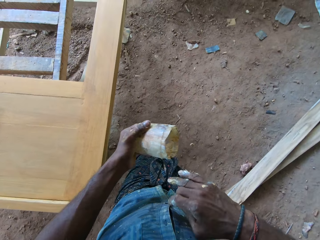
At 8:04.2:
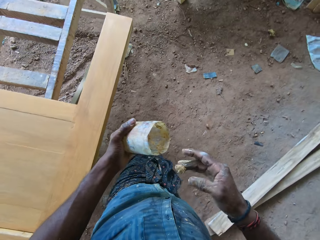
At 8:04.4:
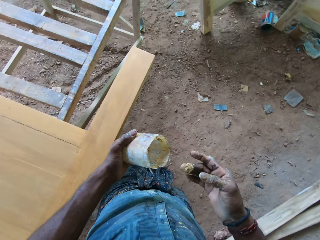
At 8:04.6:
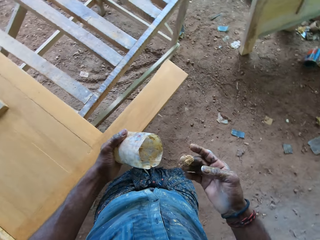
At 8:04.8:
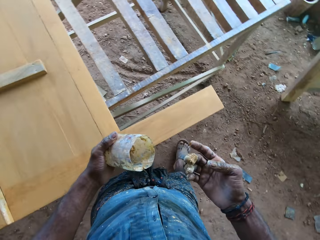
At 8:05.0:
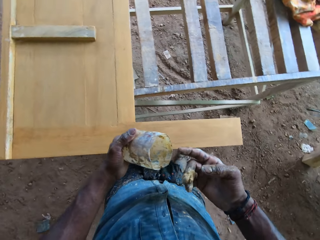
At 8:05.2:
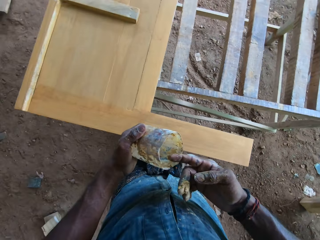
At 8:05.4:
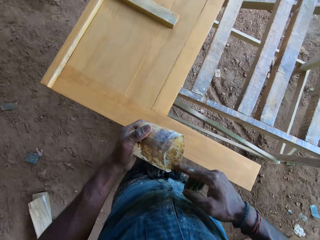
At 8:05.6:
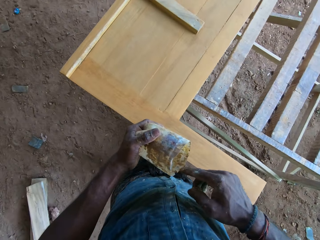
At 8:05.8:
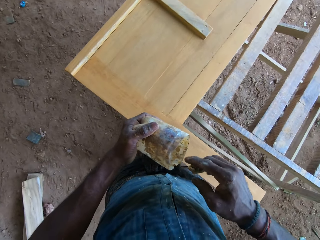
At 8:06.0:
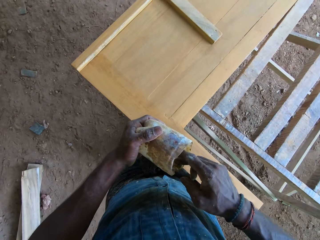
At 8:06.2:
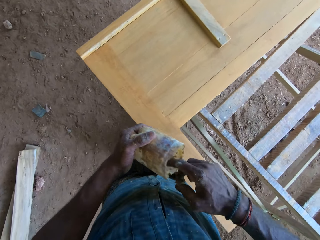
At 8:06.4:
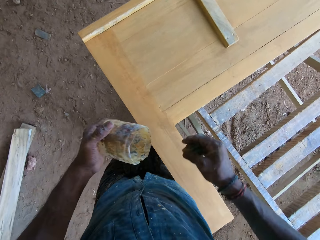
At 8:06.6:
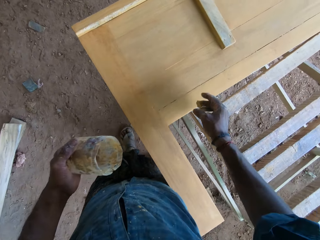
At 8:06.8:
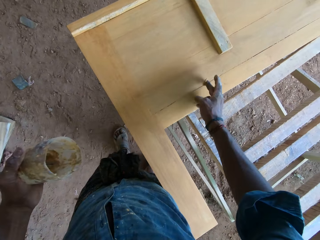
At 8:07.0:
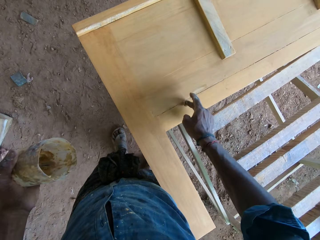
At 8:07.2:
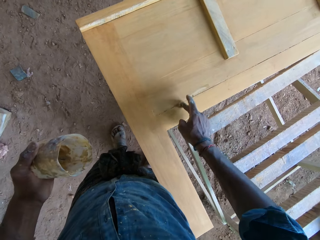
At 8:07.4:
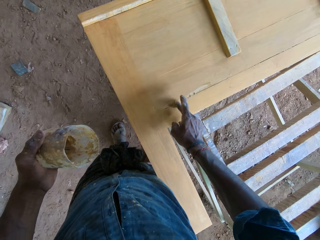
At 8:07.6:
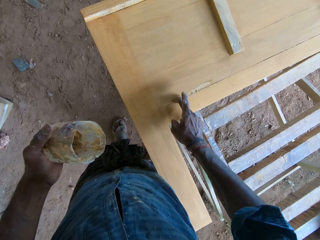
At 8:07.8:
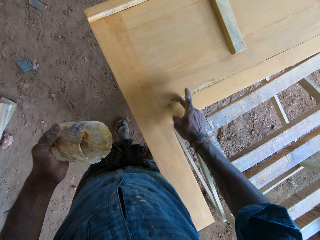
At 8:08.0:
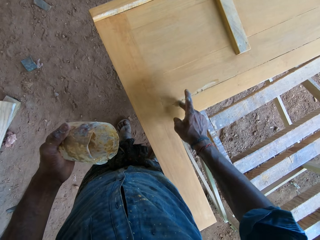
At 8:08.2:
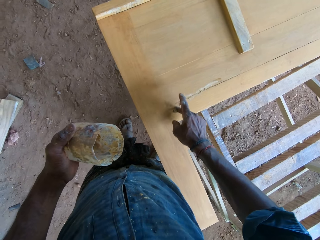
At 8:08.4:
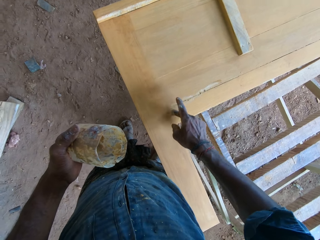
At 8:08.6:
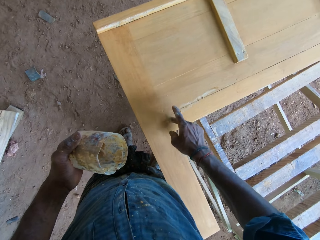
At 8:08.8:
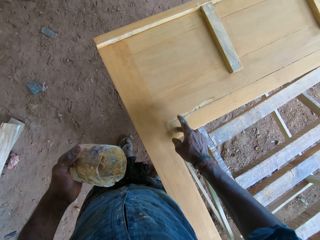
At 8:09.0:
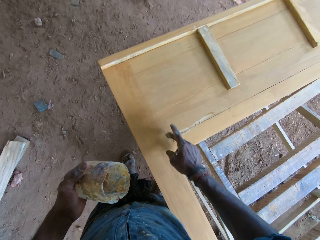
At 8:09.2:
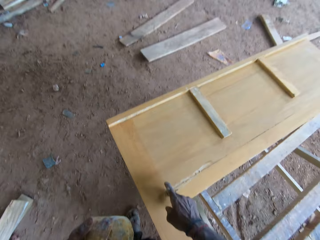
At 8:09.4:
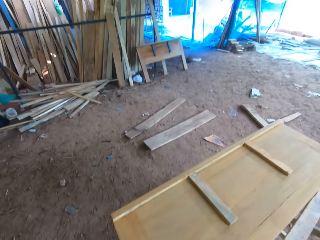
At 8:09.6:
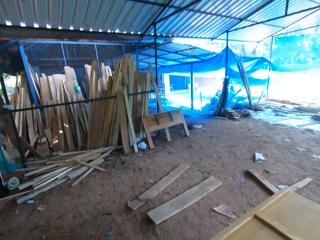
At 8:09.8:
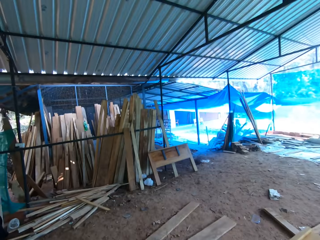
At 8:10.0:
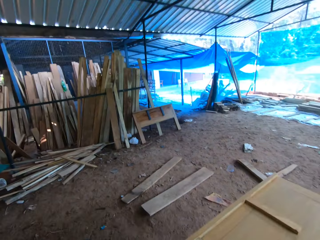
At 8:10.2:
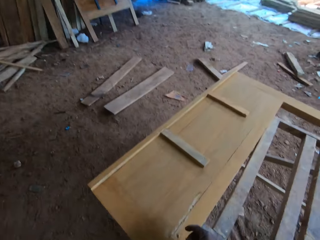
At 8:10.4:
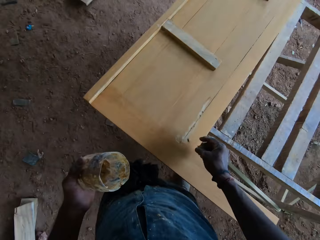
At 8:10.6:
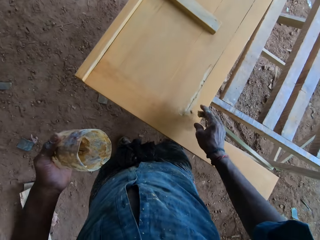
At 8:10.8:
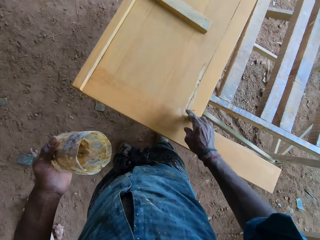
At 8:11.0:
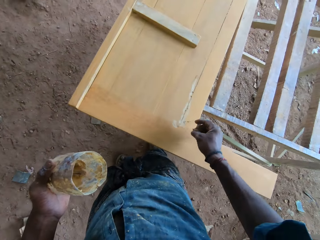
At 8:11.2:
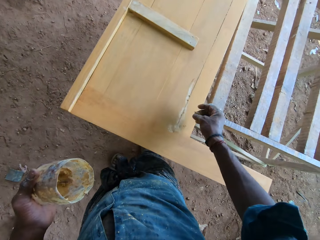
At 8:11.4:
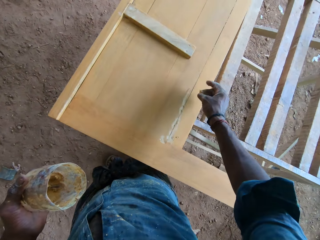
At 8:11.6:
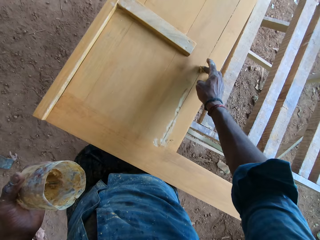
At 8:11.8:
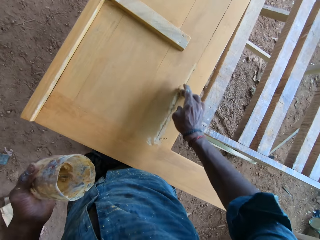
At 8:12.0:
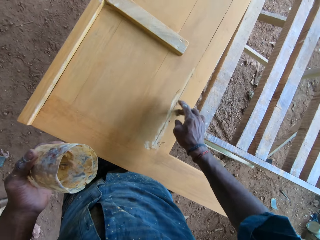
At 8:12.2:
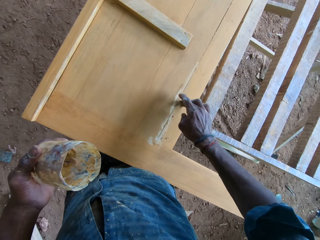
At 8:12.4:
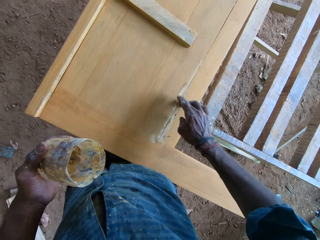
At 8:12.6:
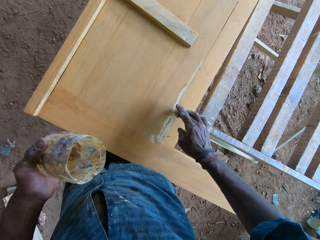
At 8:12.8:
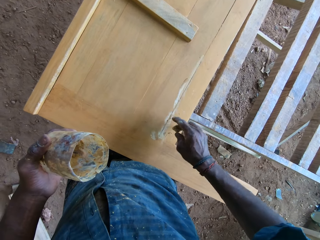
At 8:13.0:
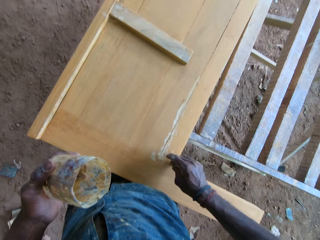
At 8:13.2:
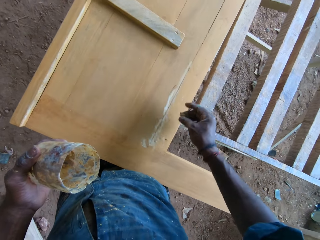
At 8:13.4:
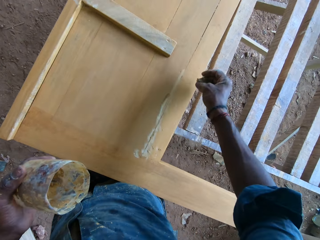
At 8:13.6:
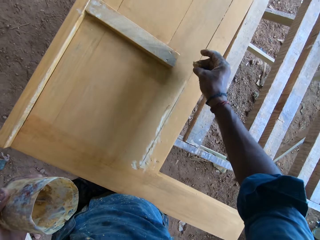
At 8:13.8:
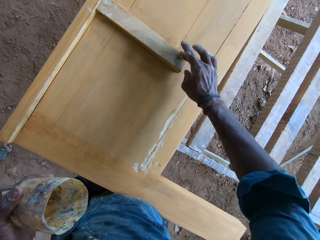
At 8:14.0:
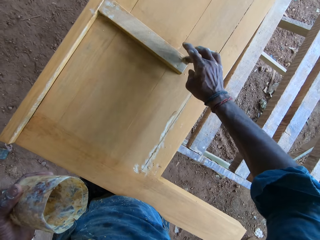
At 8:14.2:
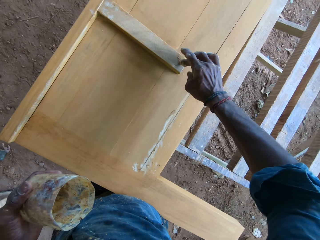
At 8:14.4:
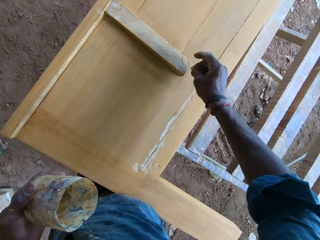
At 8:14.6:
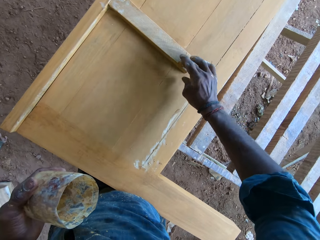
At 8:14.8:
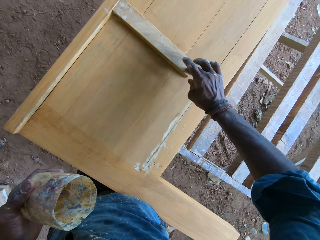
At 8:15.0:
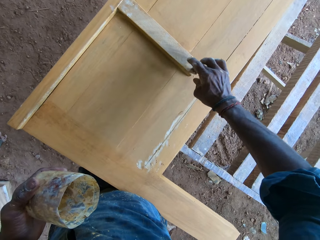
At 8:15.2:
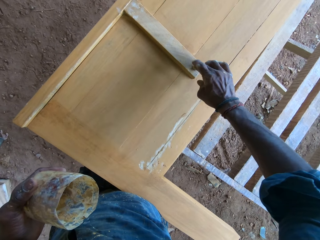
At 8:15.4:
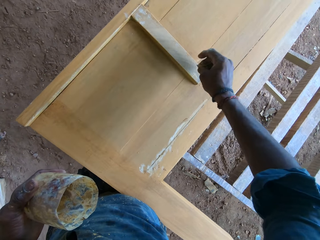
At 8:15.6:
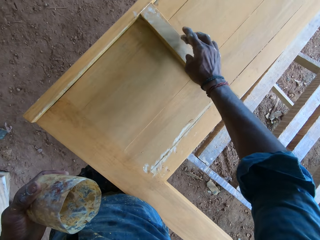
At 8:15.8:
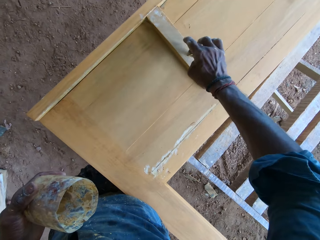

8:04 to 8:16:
The camera wearer applies sawdust on a cut bottle. They scoop the mixture. They apply the mixture on the footboard slat cracks. They look around. They apply the mixture on the footboard slat cracks.

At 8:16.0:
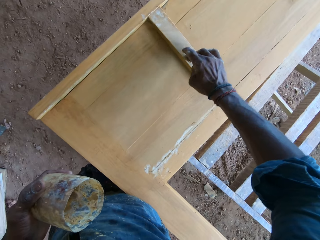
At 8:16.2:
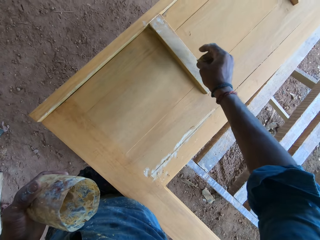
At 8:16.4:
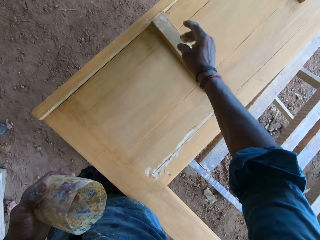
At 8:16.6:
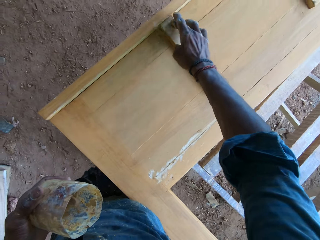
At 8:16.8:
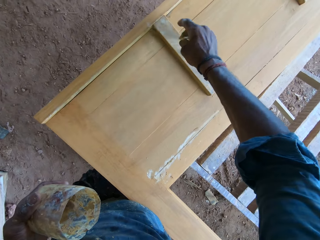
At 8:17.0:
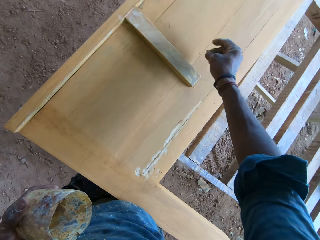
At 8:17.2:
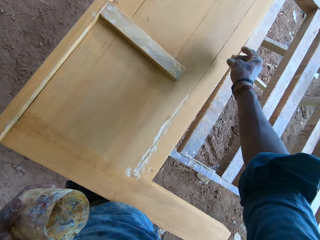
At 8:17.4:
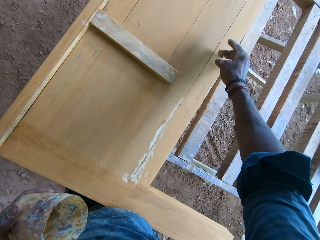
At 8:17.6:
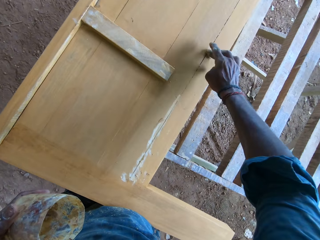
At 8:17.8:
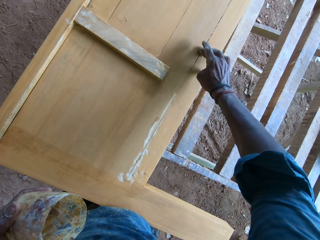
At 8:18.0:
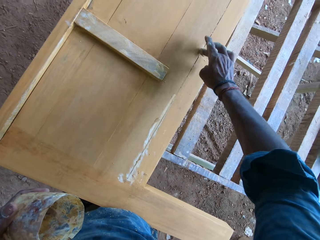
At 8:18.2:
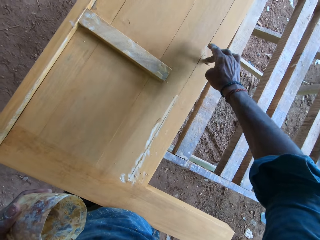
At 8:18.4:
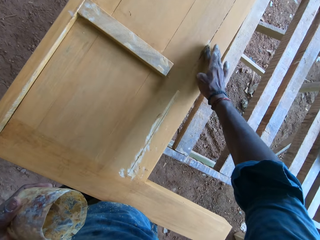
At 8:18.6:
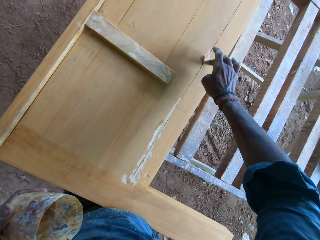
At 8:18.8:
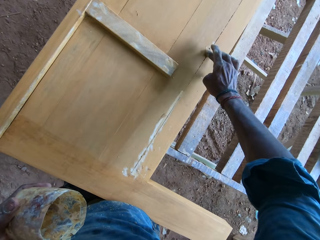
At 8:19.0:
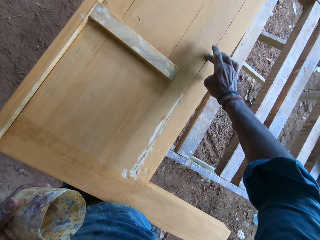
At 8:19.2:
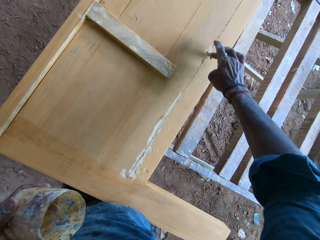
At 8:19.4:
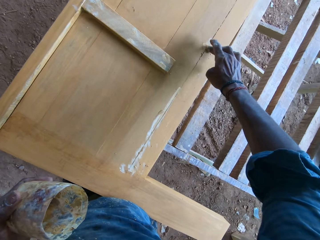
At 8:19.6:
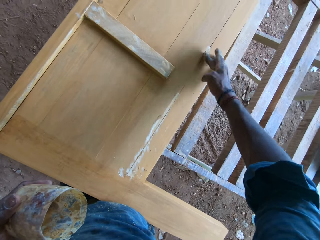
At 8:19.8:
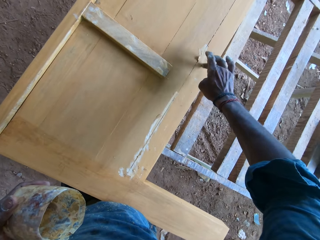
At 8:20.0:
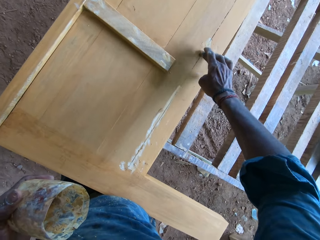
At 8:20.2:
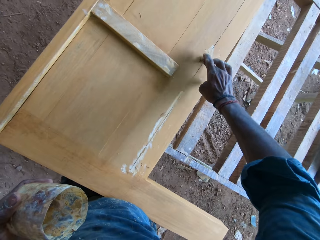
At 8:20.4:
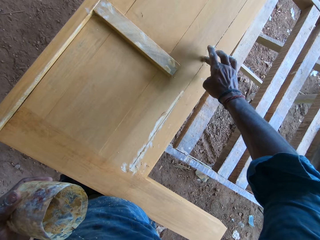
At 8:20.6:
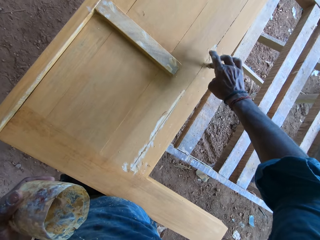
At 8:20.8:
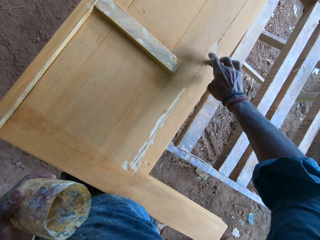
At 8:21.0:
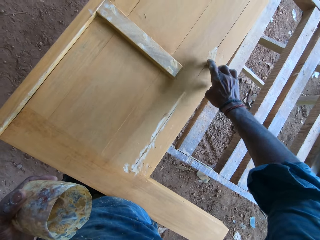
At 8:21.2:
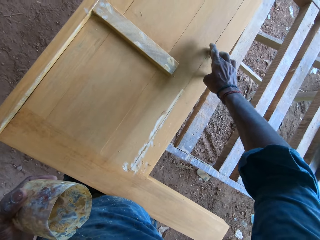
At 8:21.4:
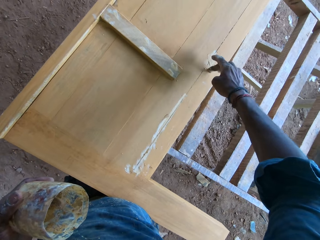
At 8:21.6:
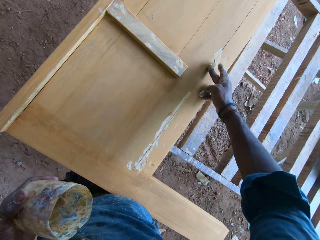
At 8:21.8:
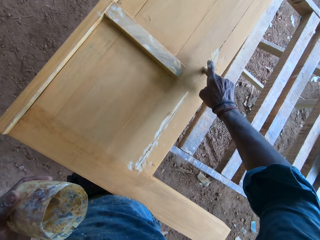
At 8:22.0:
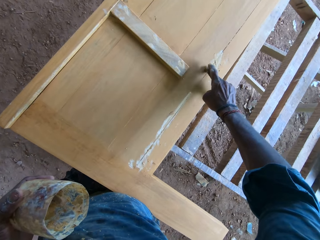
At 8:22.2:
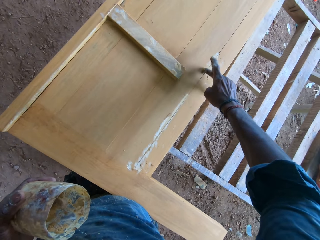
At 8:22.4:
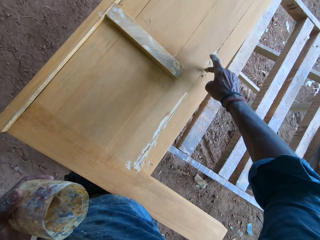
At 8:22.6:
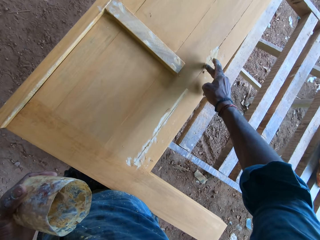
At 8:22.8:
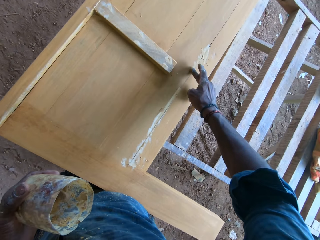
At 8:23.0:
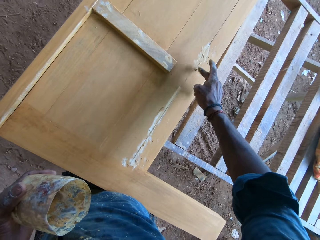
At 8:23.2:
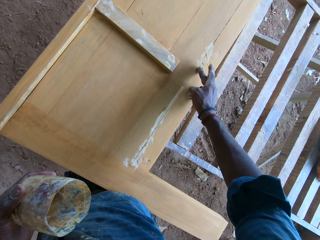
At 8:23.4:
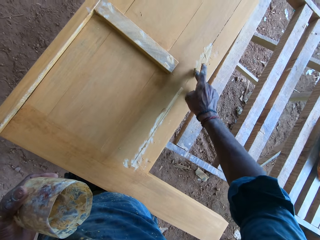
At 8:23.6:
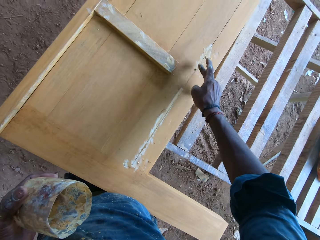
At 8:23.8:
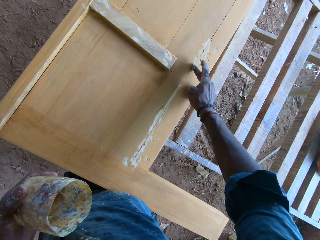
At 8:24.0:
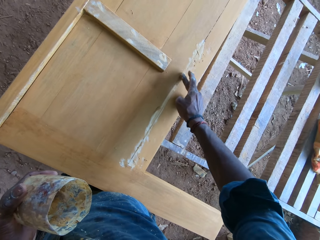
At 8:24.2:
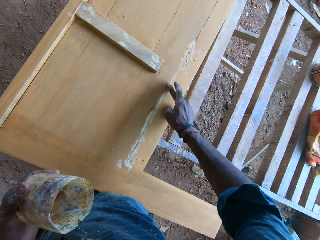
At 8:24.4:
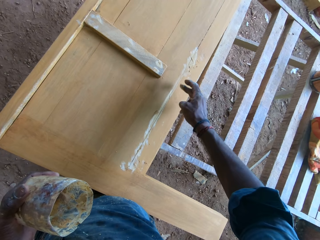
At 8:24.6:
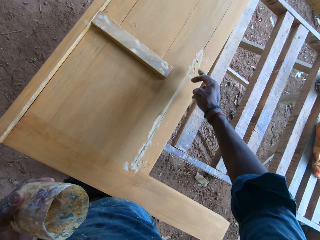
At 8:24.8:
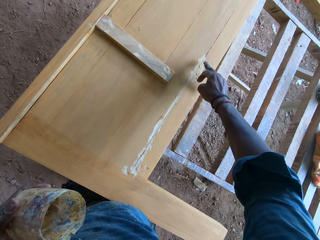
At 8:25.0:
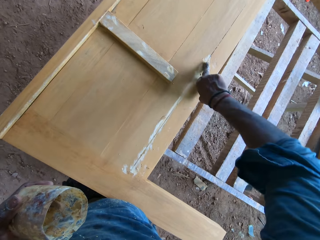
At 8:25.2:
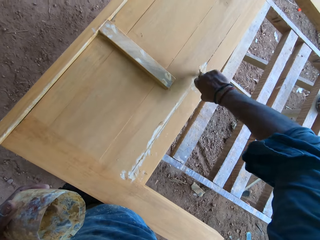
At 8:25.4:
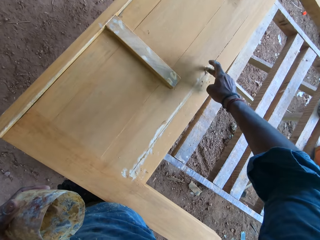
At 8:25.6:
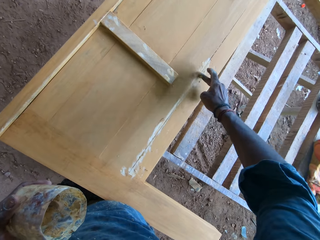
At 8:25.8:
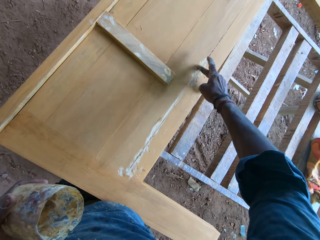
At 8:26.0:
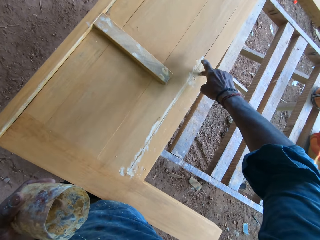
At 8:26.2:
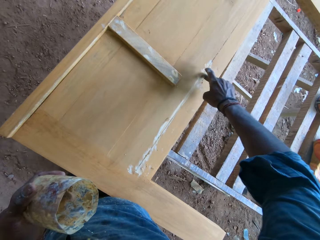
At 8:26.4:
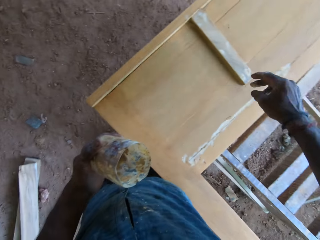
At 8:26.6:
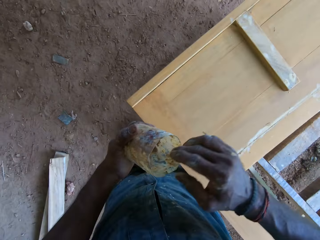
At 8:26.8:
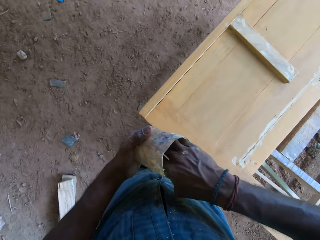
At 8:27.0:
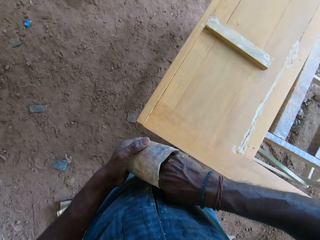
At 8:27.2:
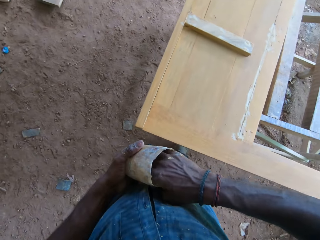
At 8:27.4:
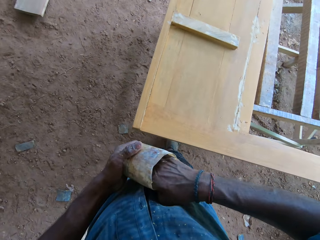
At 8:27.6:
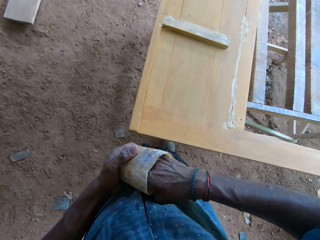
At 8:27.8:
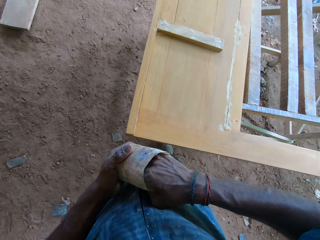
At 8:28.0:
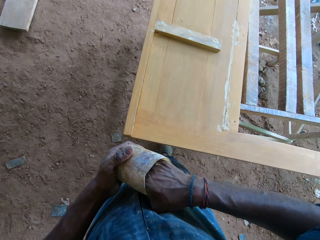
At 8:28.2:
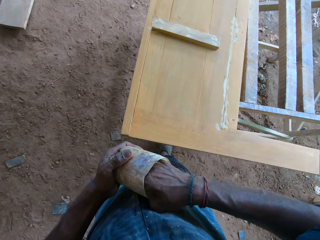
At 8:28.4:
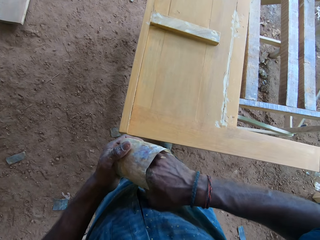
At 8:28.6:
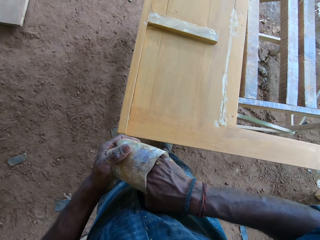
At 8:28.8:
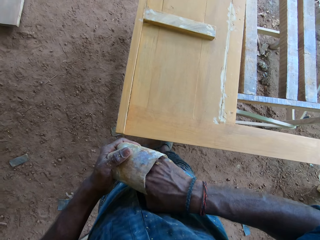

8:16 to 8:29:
The camera wearer scoops the mixture and dips fingers into a cut bottle.
